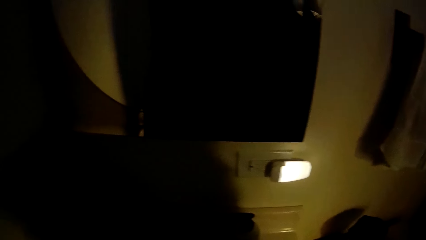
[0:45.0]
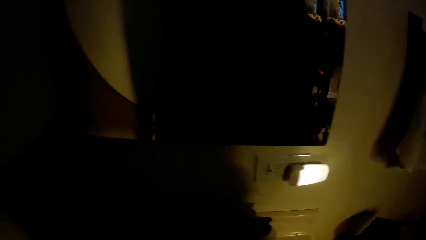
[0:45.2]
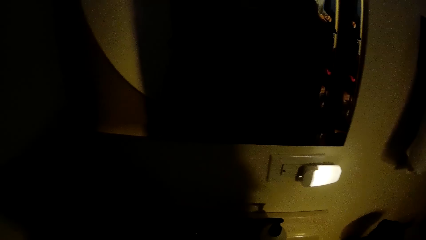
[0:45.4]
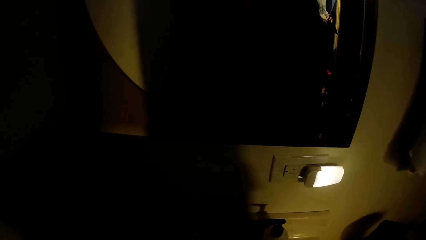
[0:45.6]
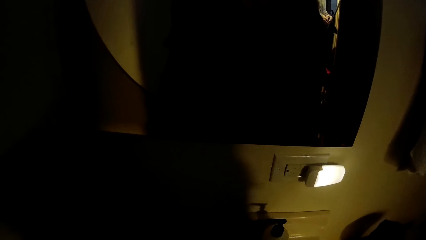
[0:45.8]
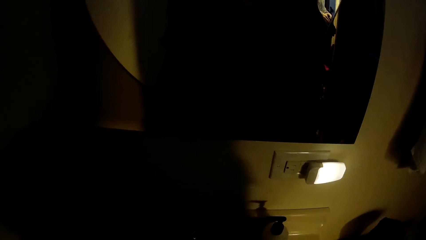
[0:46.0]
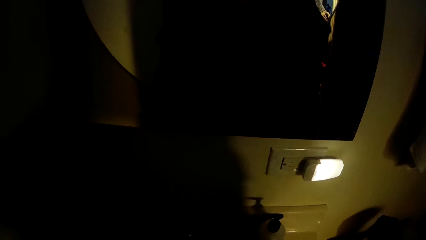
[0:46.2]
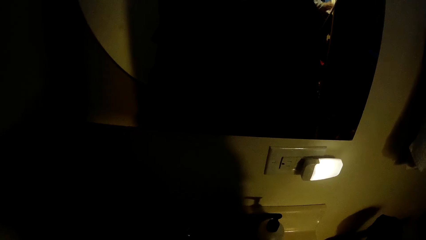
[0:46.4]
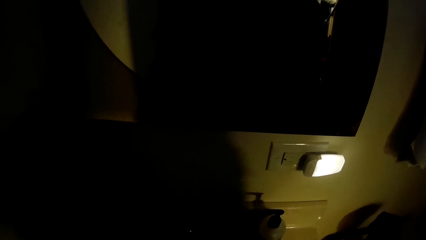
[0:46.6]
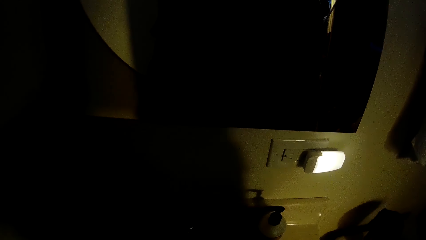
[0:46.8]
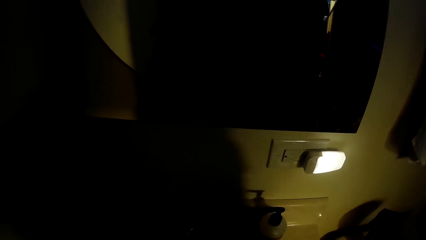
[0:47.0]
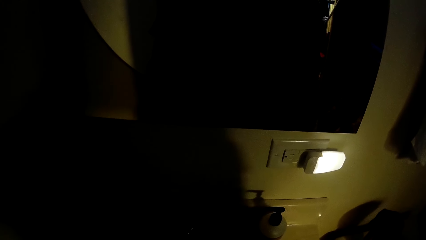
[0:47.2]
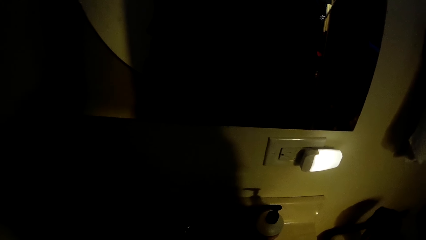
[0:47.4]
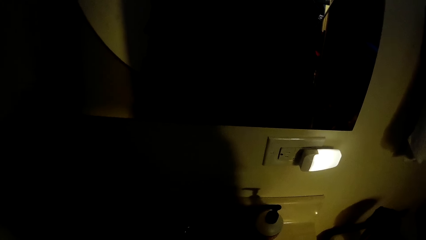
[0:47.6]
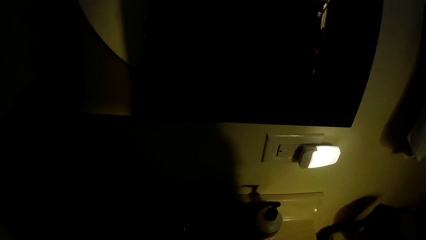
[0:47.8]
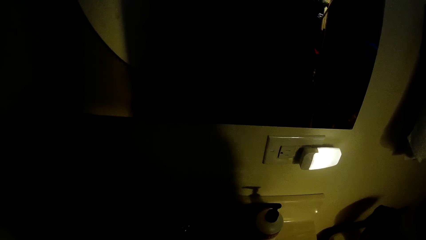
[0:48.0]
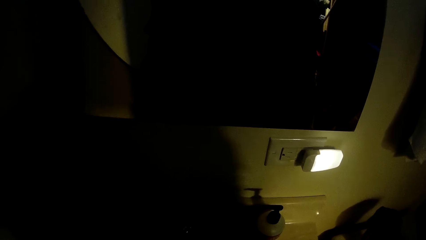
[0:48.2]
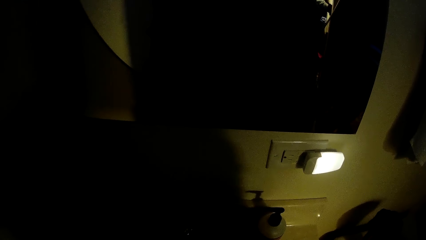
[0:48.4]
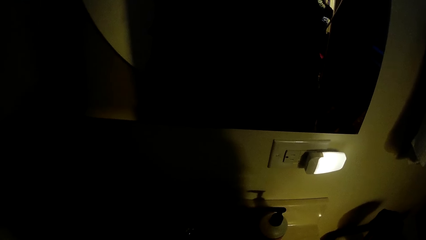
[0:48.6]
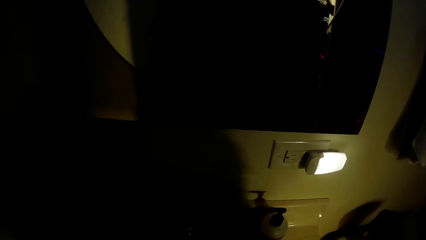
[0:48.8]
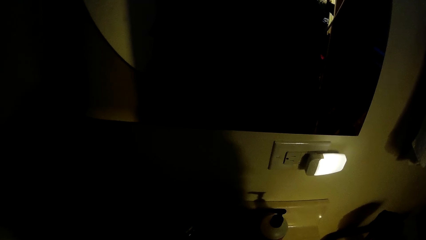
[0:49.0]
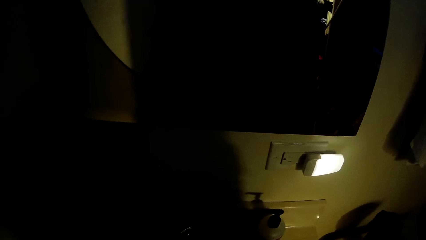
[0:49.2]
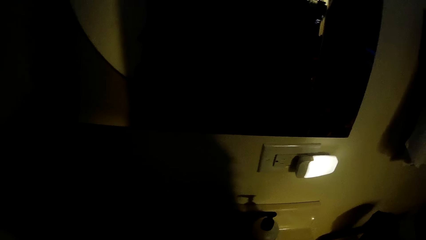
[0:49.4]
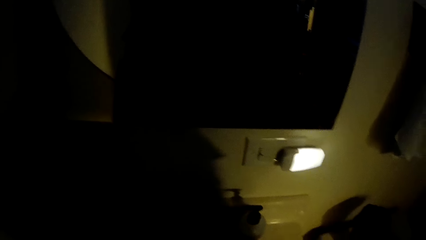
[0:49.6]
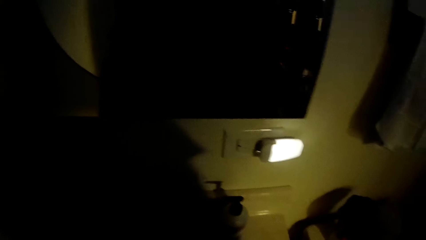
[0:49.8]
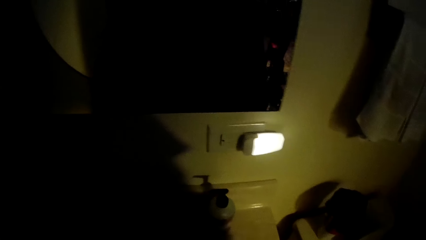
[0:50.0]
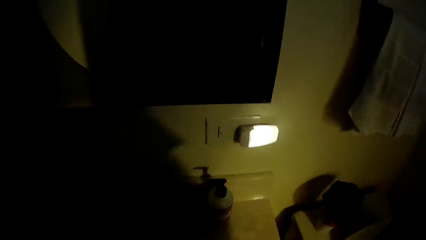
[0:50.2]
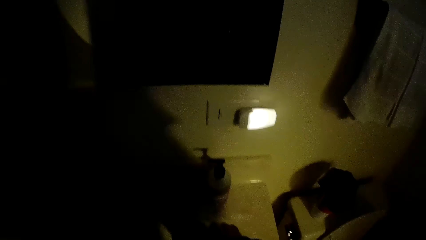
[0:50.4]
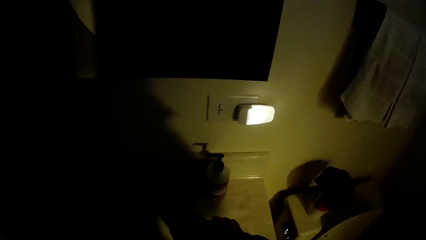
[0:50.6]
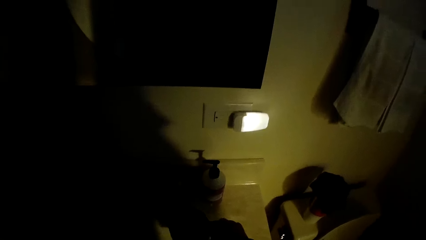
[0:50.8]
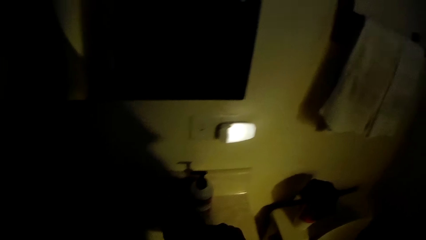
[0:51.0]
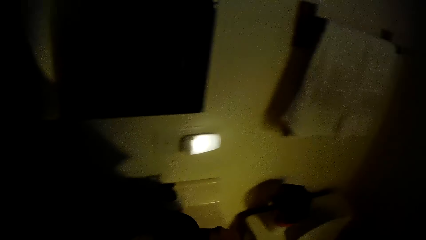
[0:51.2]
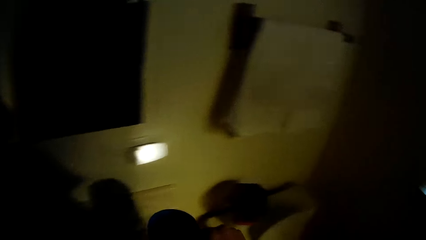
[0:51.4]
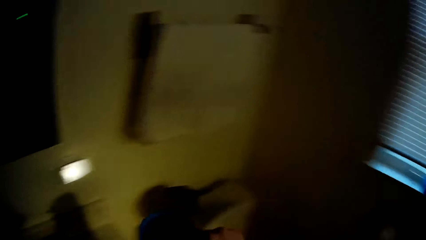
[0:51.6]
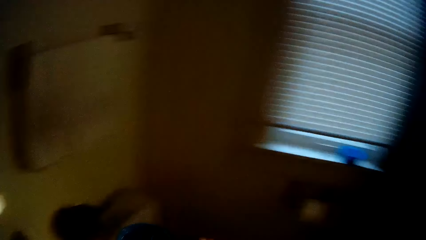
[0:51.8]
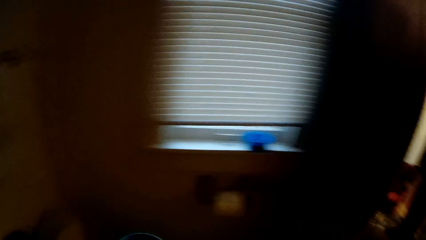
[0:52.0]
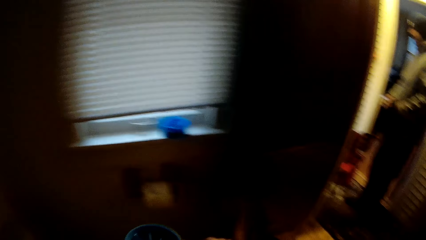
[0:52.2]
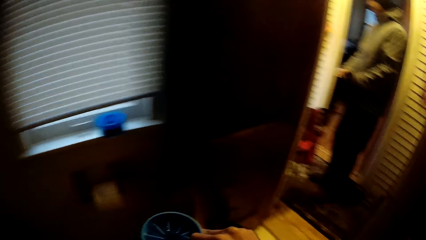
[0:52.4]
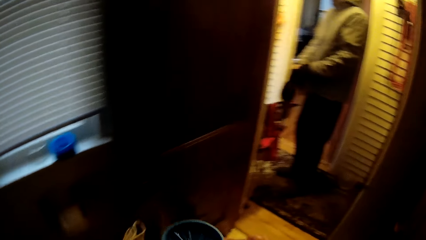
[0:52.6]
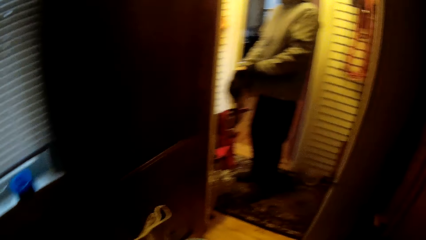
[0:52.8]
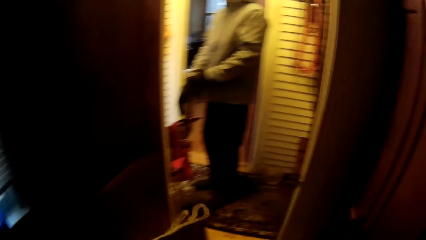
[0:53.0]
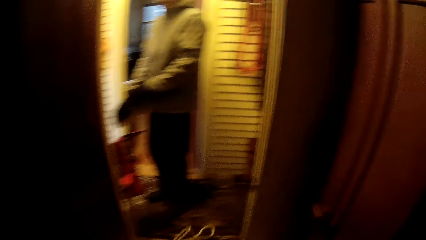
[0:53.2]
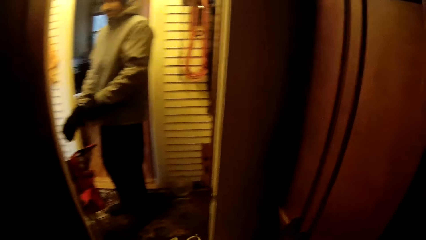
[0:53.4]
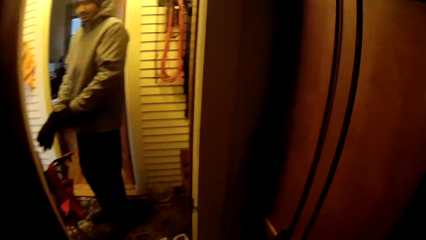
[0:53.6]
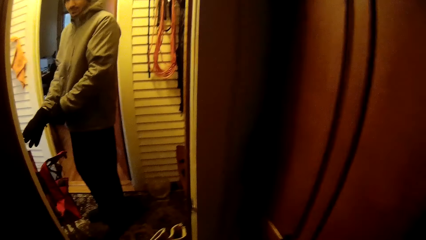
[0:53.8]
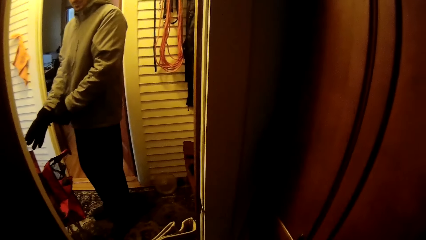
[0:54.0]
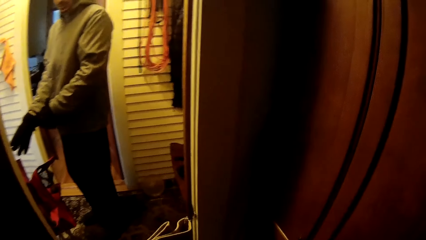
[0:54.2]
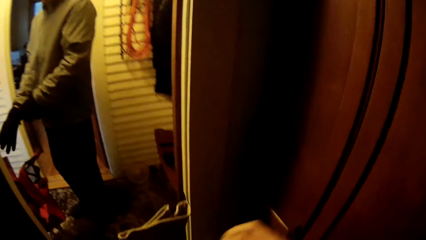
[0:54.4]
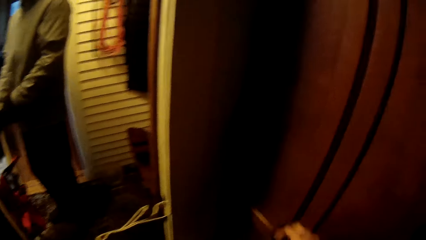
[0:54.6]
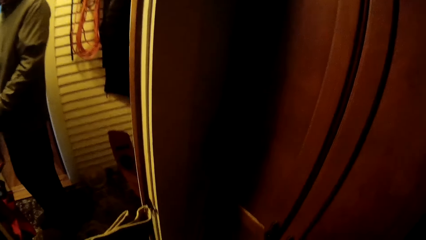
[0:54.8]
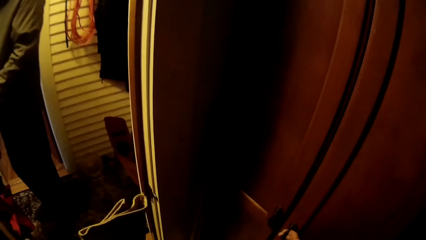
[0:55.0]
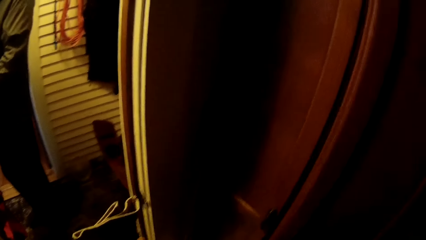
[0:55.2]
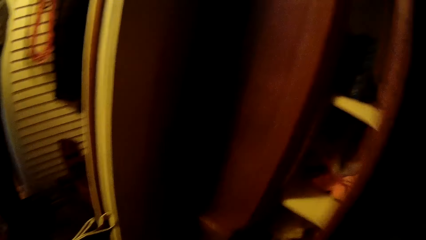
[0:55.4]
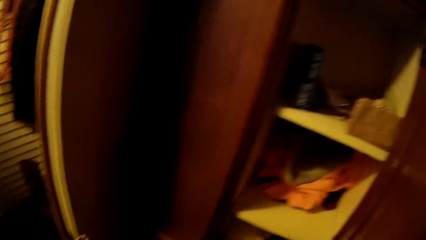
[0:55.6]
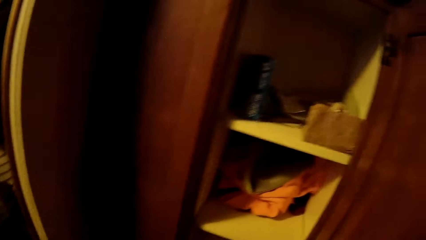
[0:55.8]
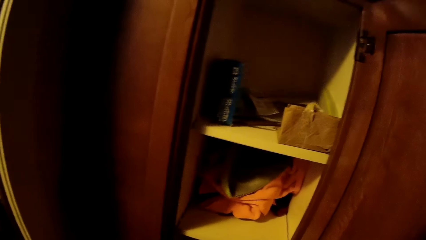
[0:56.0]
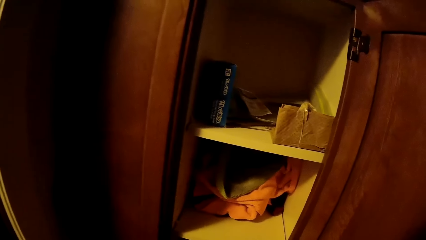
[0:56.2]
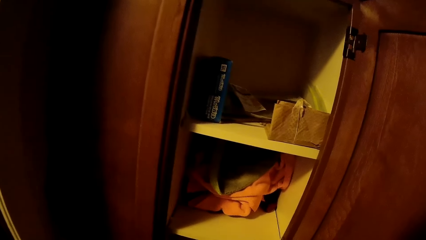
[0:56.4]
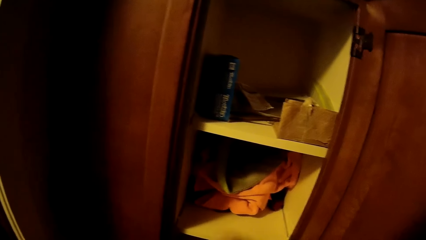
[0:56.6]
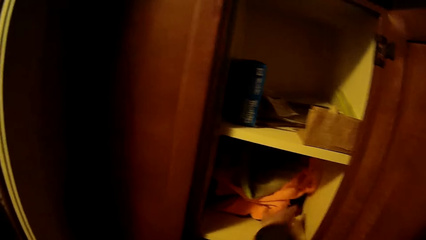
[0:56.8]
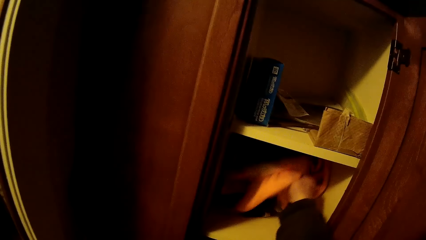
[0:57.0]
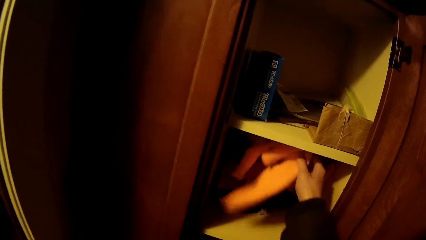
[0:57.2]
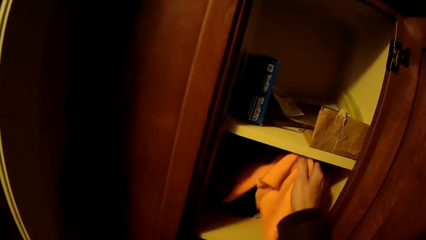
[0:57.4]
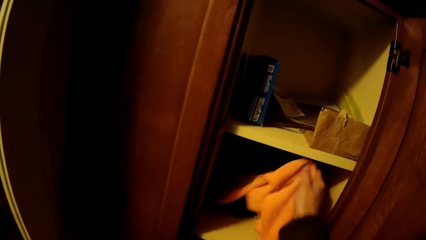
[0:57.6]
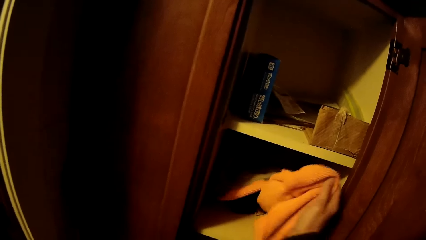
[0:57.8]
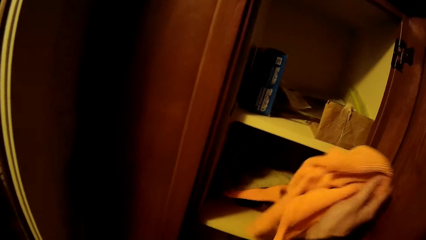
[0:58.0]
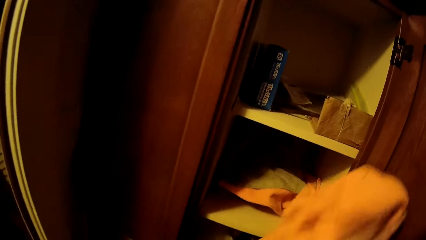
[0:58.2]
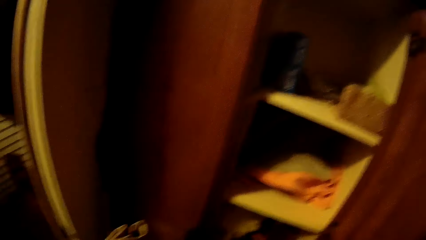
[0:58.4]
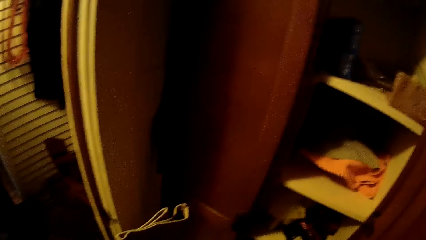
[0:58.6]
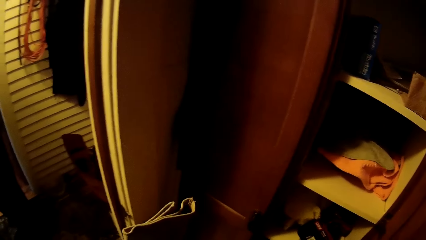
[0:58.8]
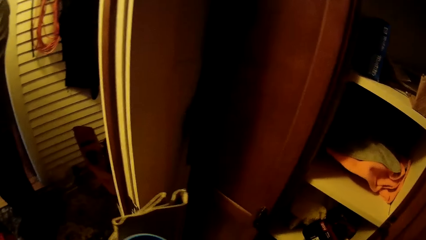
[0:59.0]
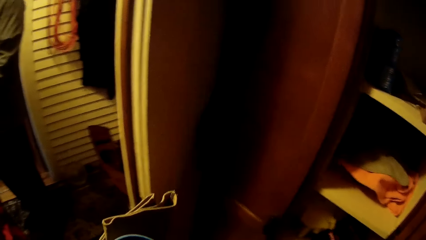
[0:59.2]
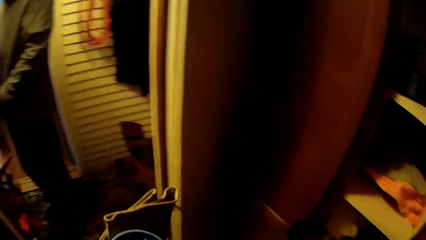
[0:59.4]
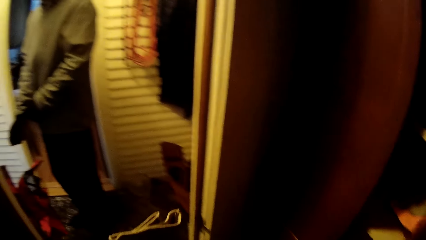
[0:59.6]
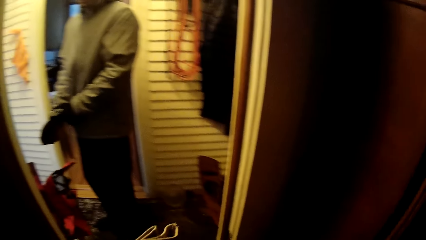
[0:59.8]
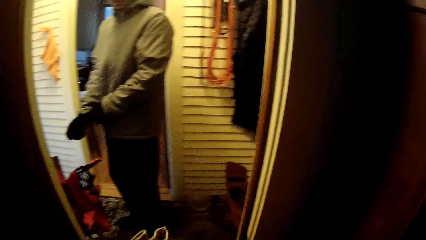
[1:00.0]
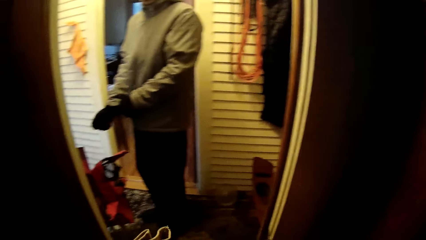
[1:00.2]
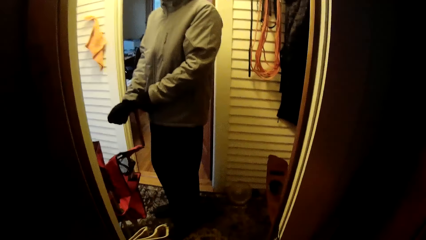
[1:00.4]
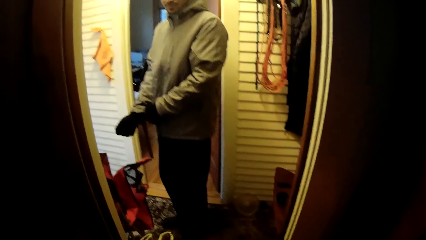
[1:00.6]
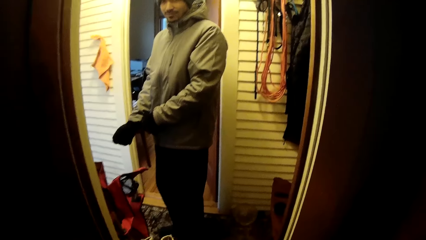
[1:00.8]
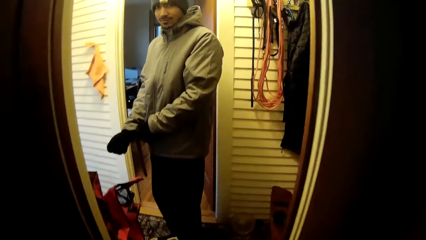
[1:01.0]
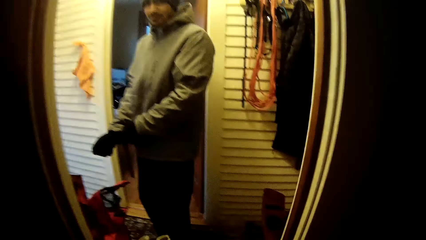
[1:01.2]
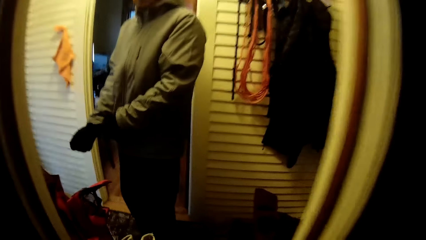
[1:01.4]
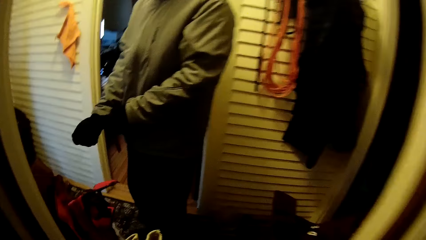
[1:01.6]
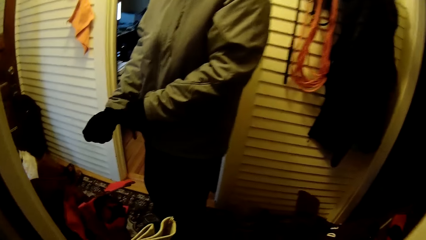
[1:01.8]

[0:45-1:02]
The camera wearer picks up a cup with his right hand. He opens a closet door. He lifts up a cloth in the closet. He picks gloves. He walks towards a man.
